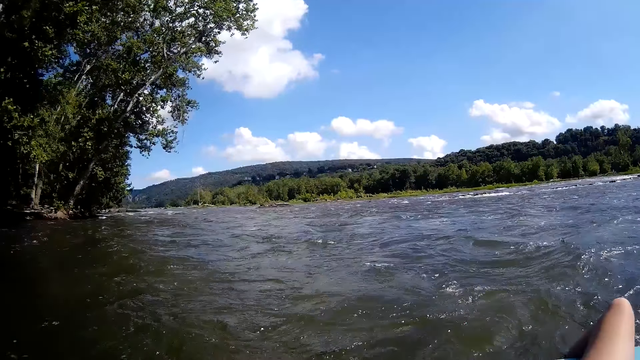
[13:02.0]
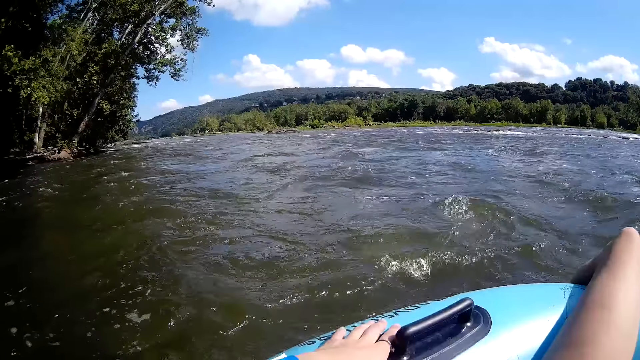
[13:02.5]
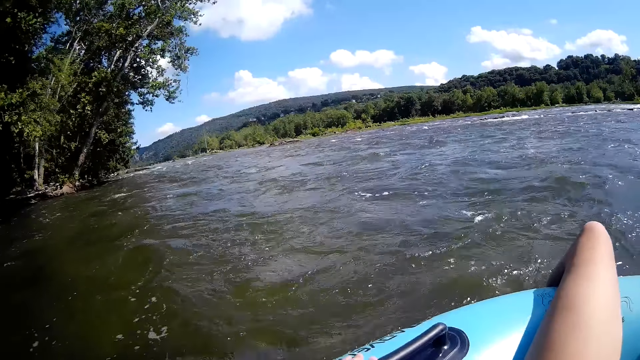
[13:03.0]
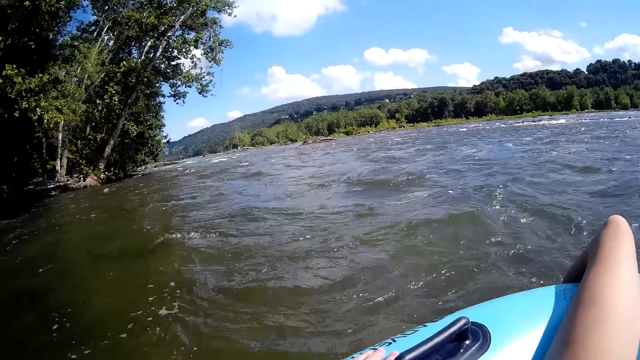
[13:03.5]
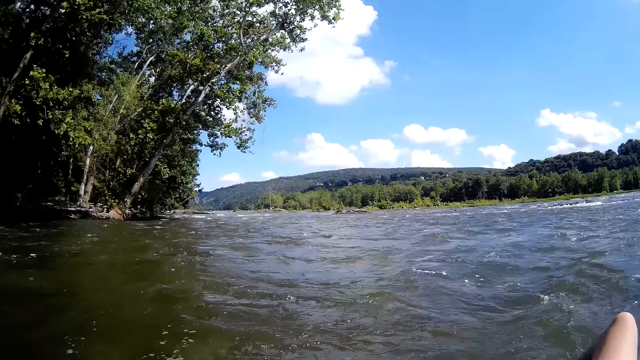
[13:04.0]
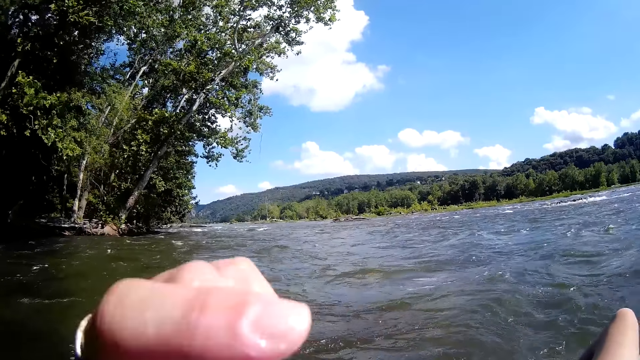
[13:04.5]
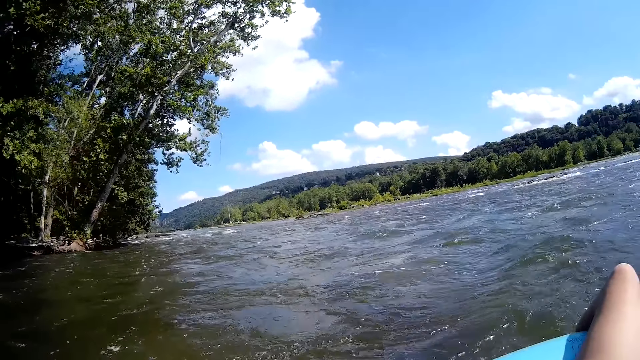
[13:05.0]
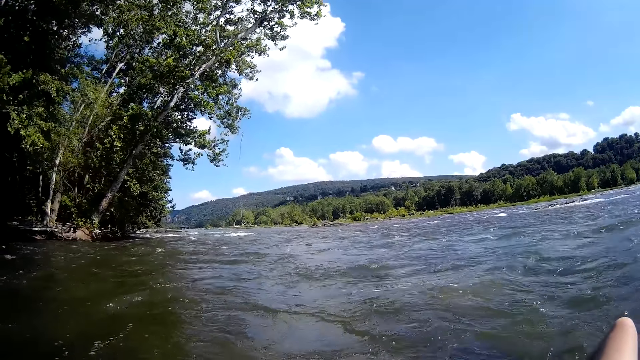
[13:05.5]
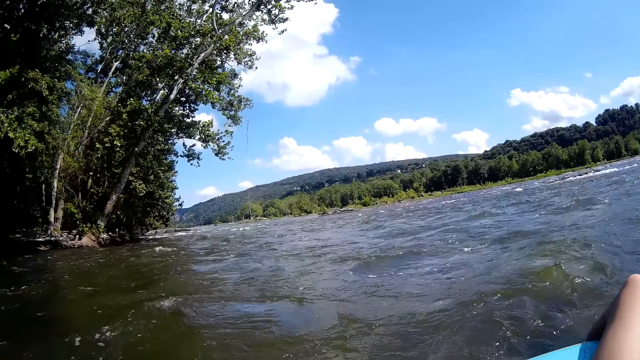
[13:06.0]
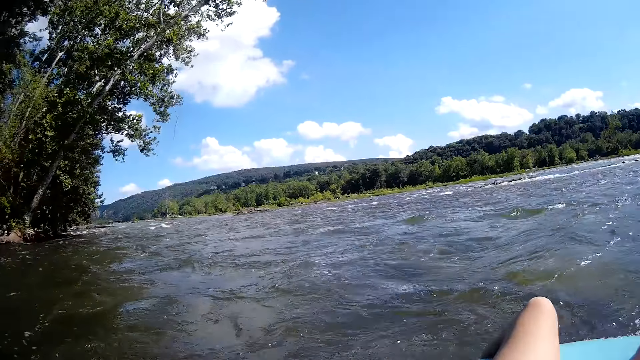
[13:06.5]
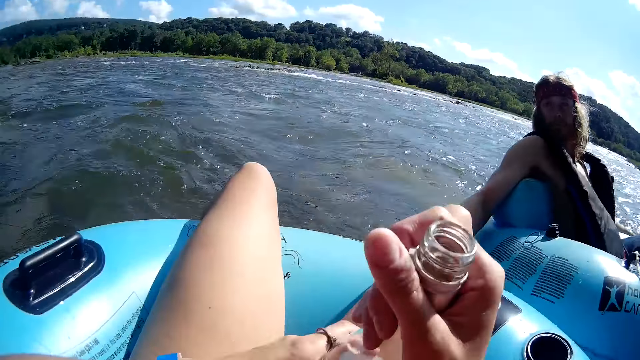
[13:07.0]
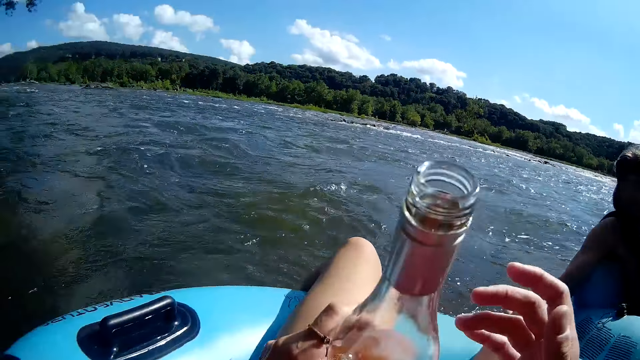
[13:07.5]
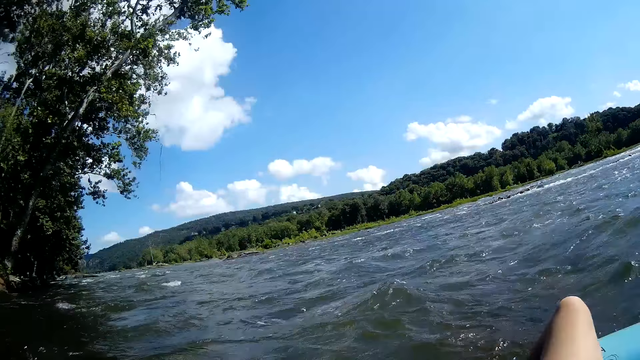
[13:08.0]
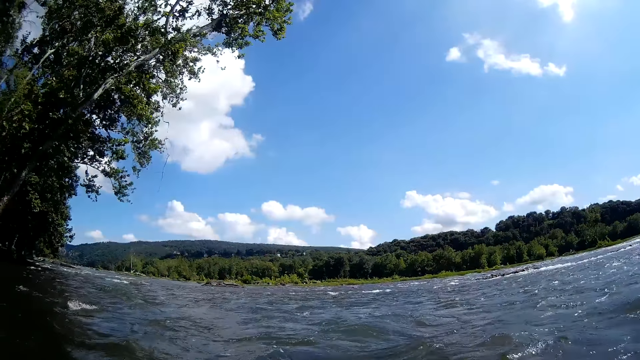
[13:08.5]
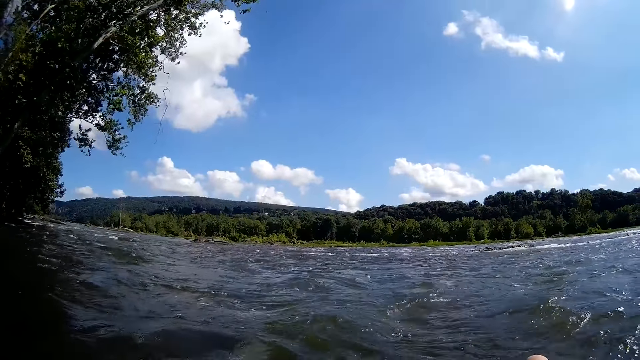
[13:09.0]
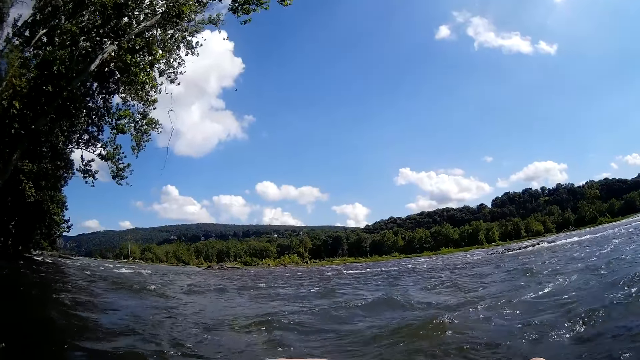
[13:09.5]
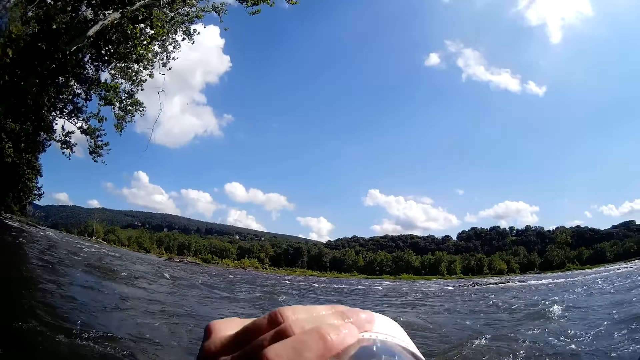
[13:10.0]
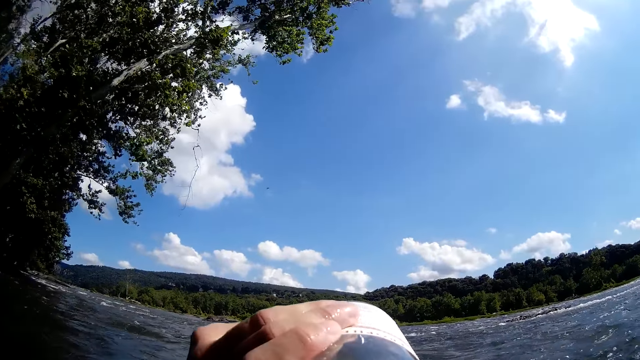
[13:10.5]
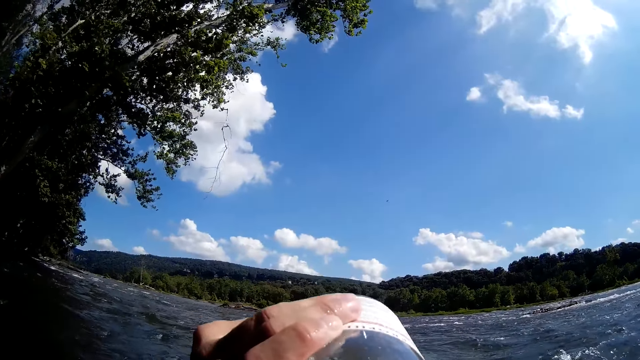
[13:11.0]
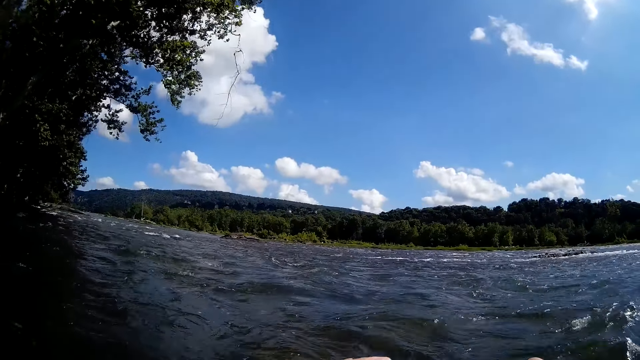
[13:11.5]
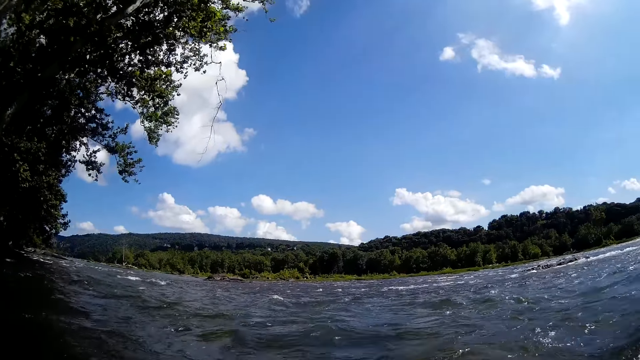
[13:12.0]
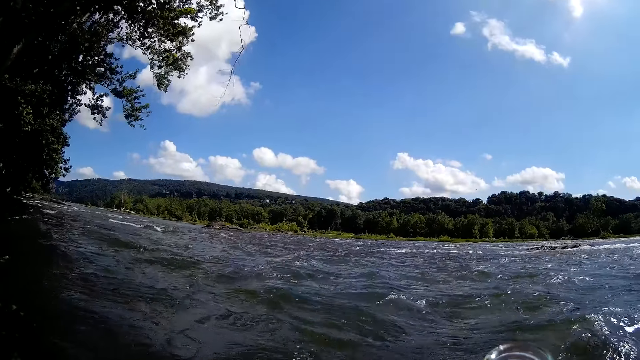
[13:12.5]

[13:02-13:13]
The camera wearer moves a hand. She passes the wine bottle from her right hand to her left hand. She holds the bottle with a hand. She drinks some wine or beer from the wine bottle with her left hand. She looks at the river.

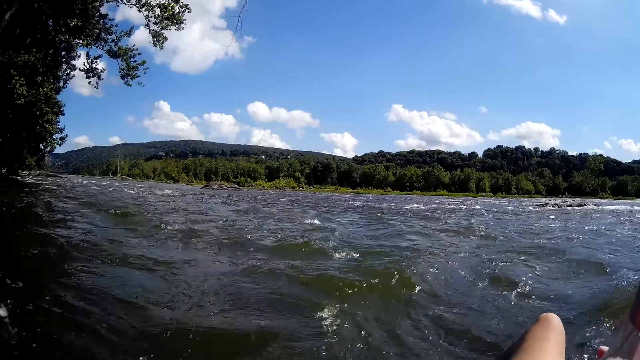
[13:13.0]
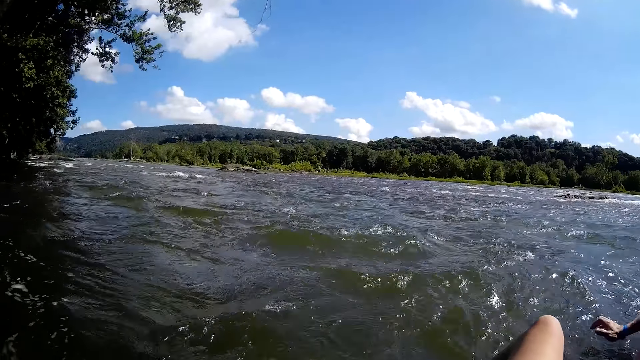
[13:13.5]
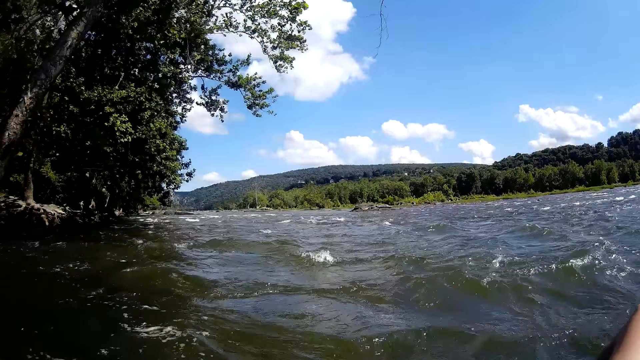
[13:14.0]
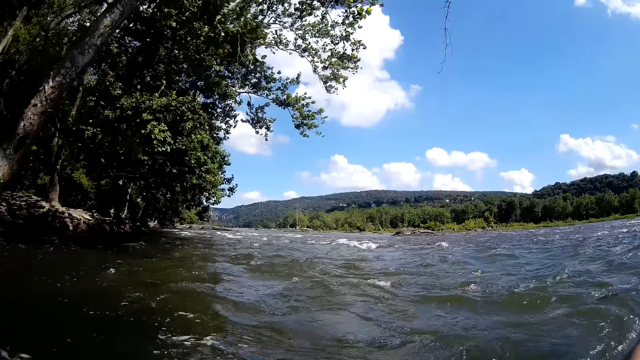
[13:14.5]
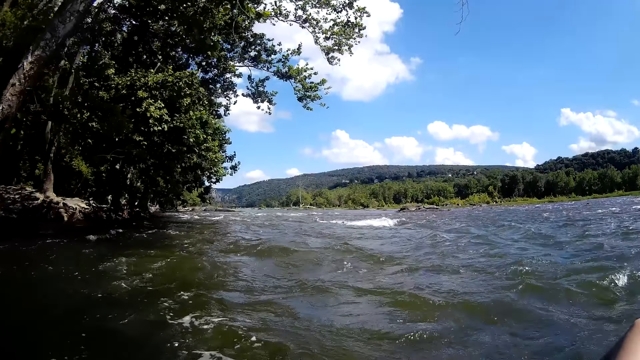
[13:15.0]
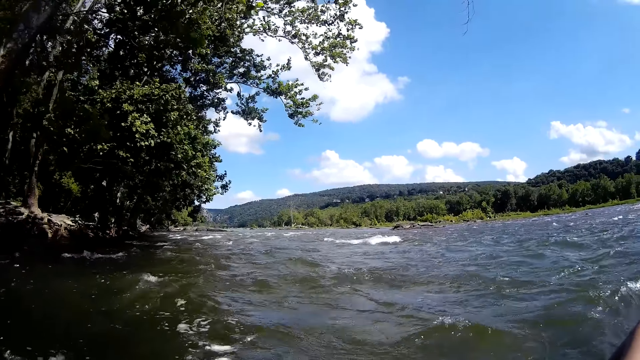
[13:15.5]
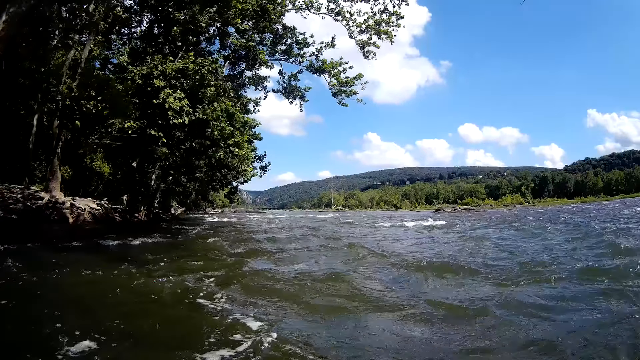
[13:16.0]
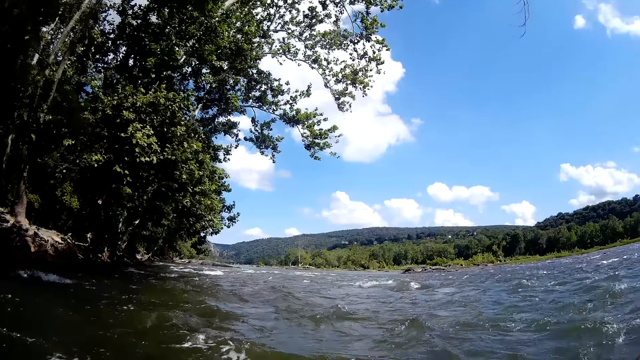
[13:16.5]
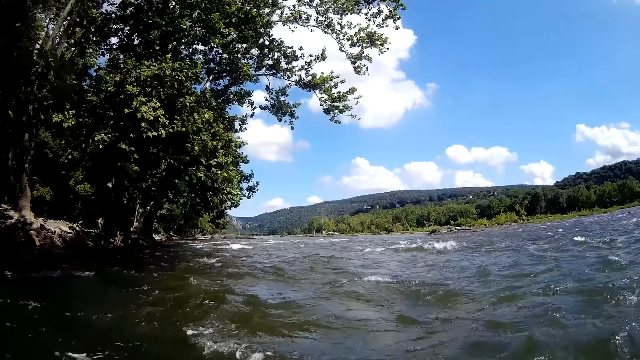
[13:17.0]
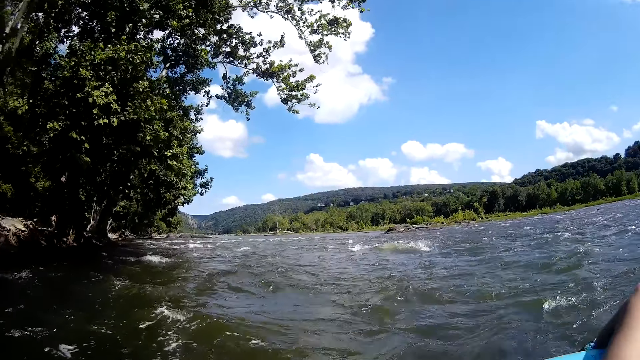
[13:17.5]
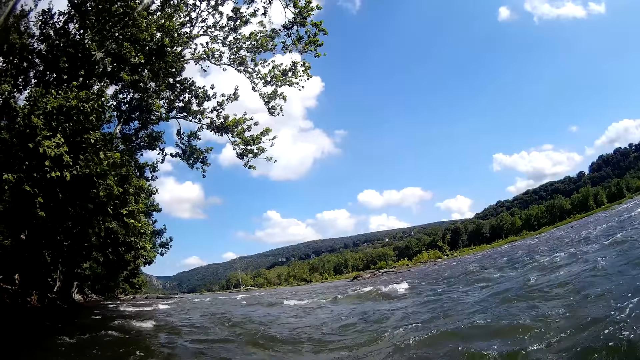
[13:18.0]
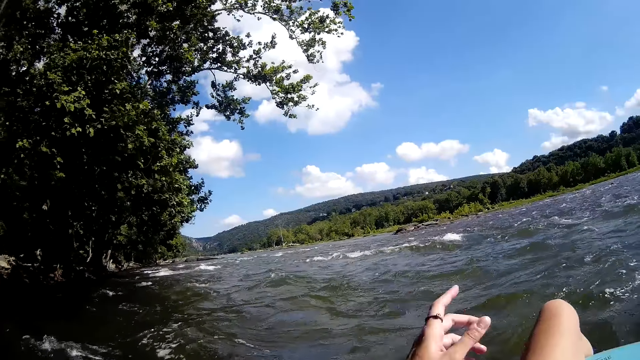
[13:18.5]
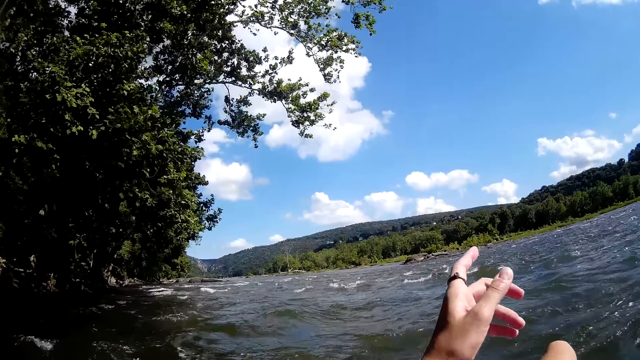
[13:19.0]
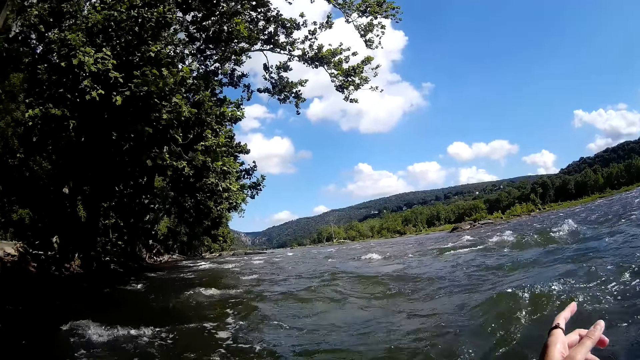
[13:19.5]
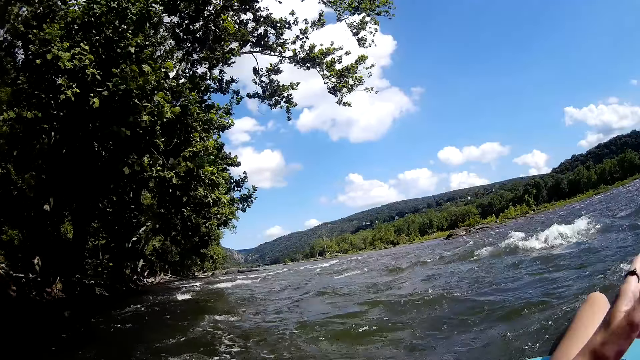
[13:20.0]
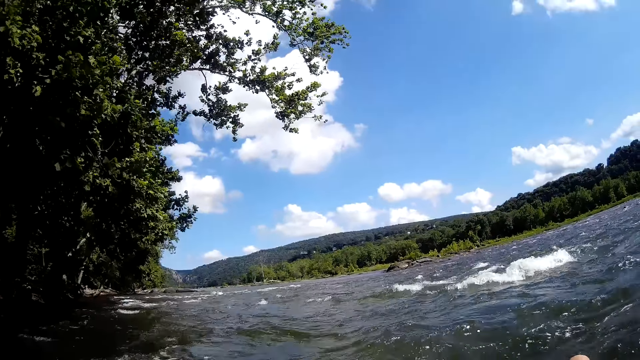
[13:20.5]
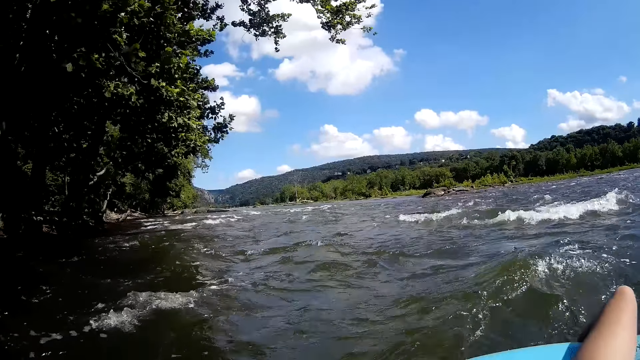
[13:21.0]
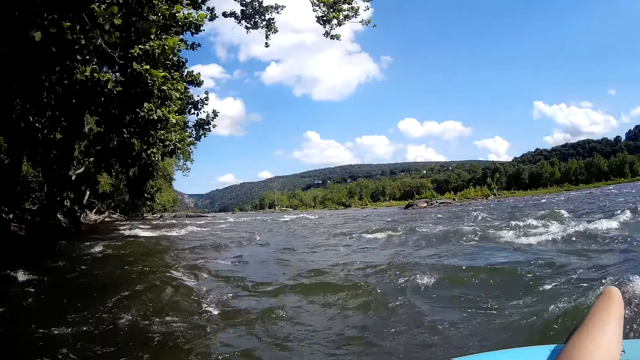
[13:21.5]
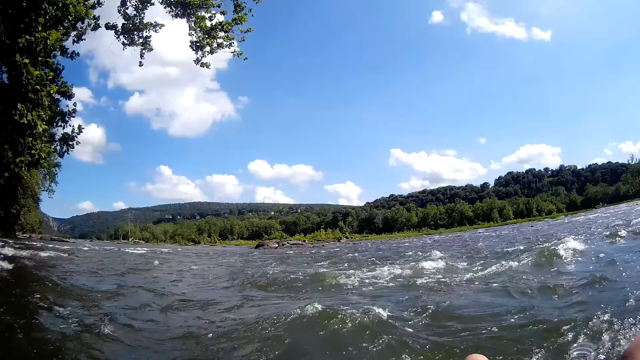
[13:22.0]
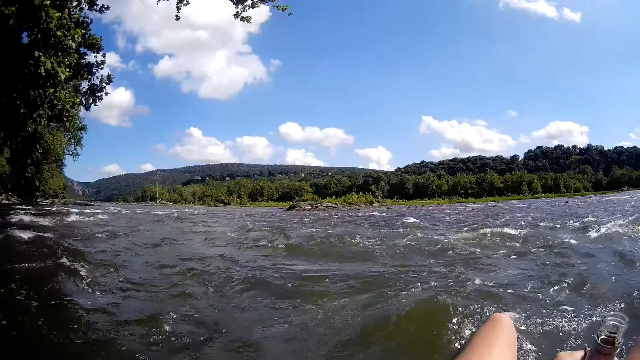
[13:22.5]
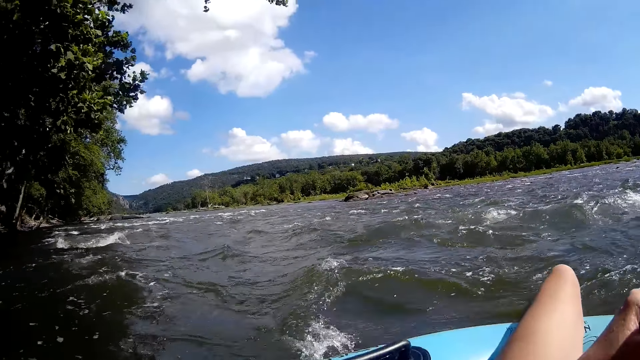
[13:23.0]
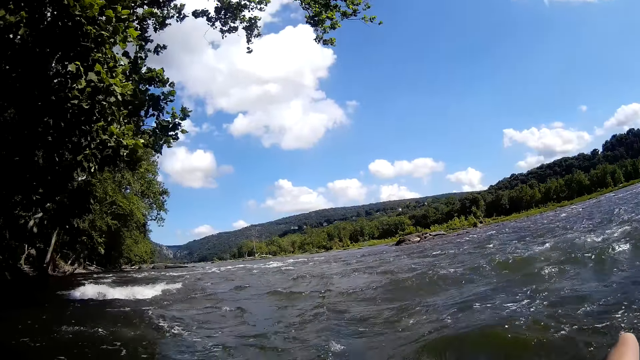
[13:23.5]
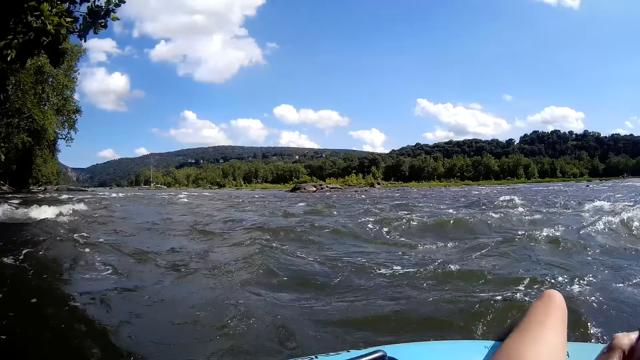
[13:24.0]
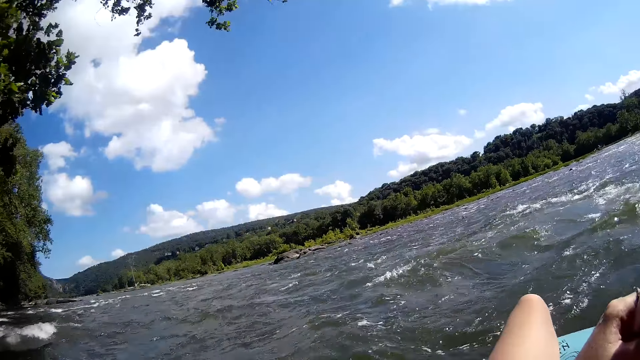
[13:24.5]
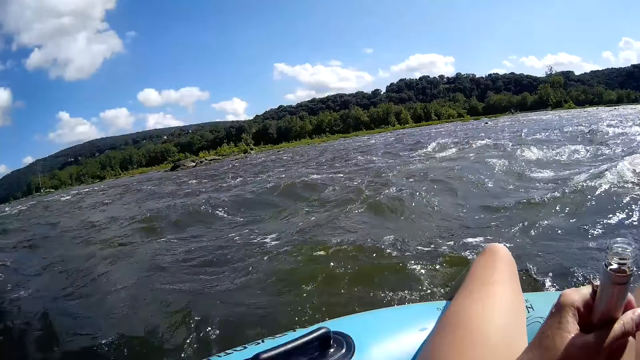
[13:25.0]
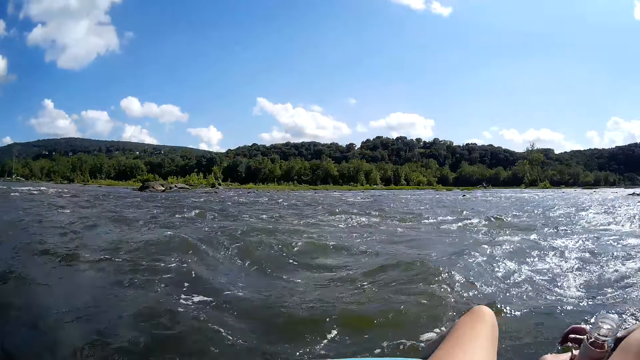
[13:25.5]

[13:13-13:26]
The camera wearer passes the wine bottle from her left hand to her right hand. A man moves a hand. The man paddles the stream water with his left hand. The camera wearer looks at the water. She converses with the man on the stream. She points a finger. She looks at the river.
